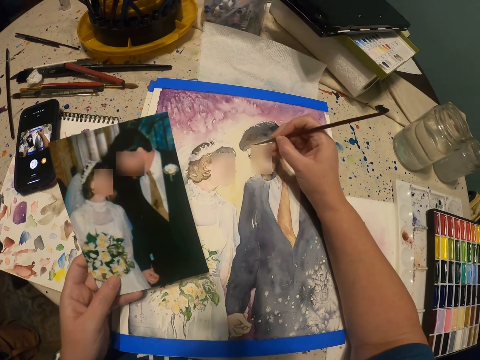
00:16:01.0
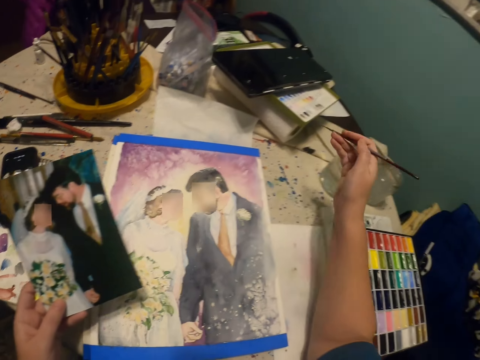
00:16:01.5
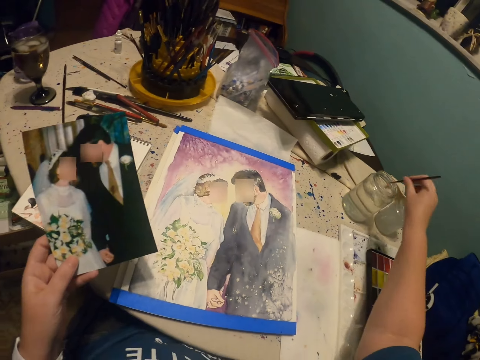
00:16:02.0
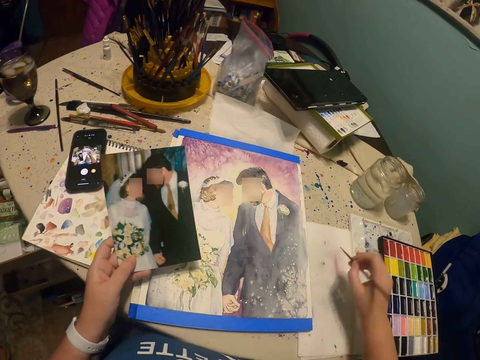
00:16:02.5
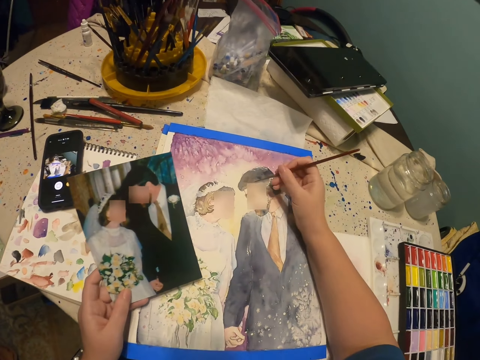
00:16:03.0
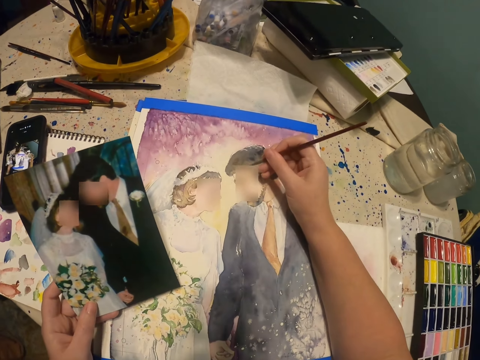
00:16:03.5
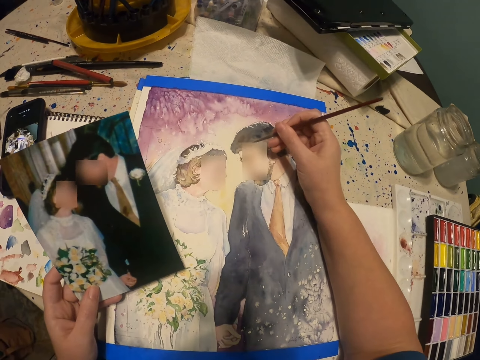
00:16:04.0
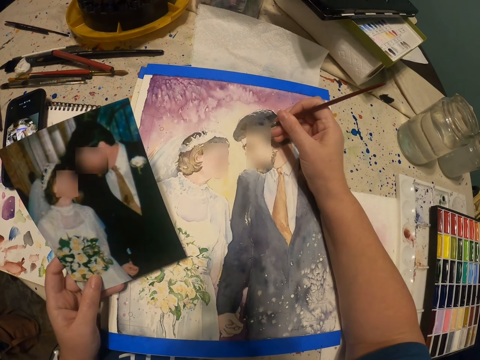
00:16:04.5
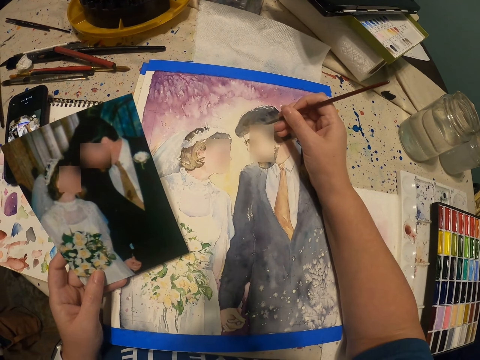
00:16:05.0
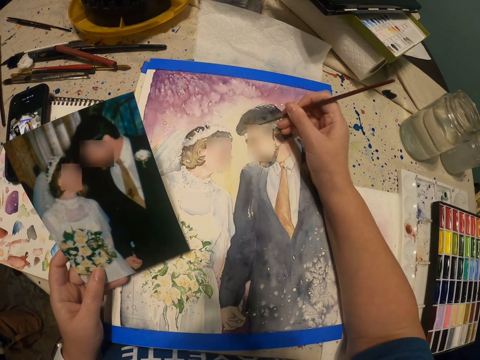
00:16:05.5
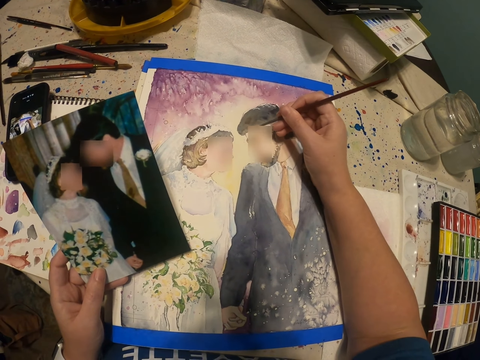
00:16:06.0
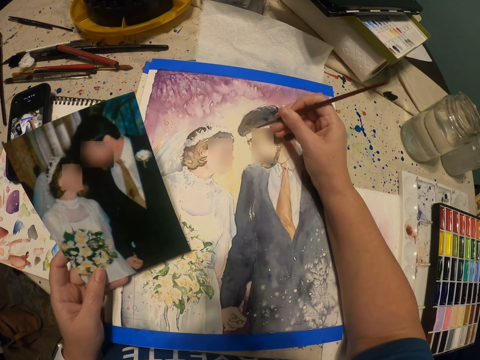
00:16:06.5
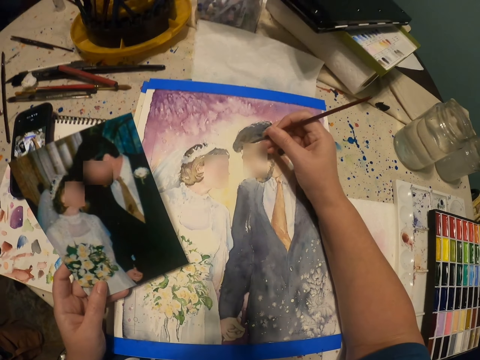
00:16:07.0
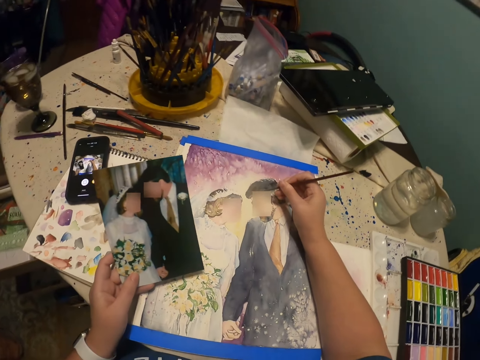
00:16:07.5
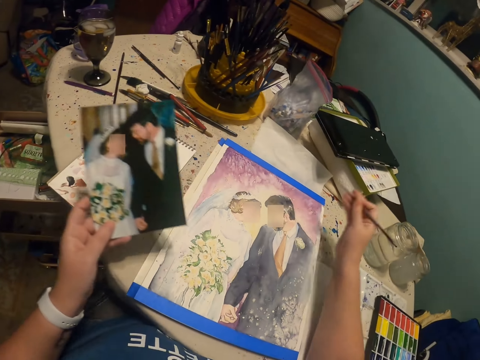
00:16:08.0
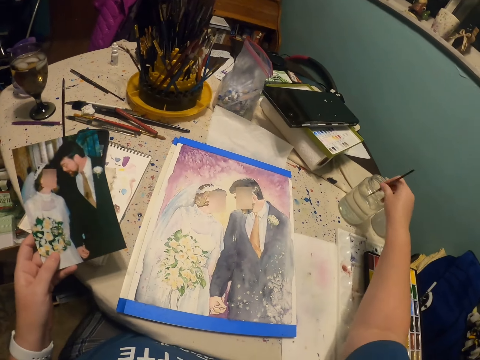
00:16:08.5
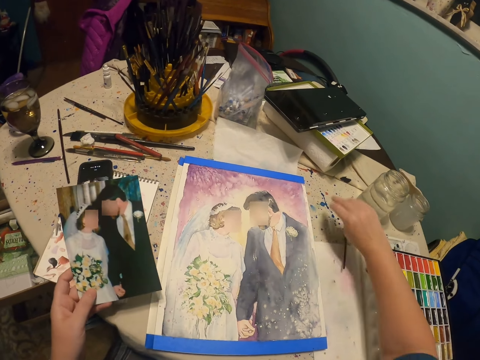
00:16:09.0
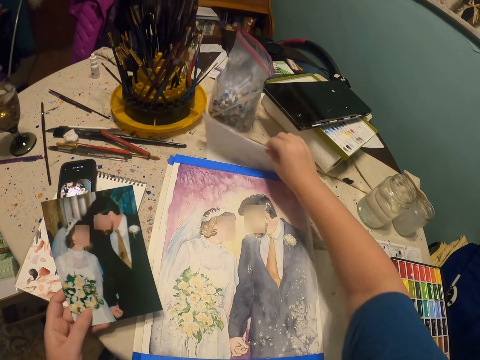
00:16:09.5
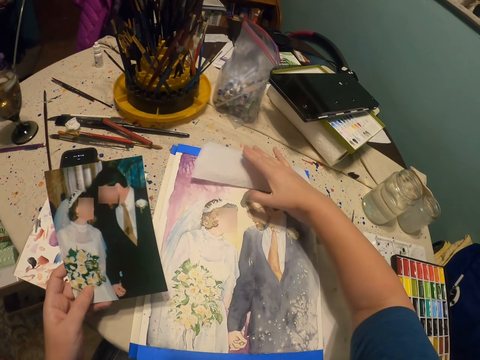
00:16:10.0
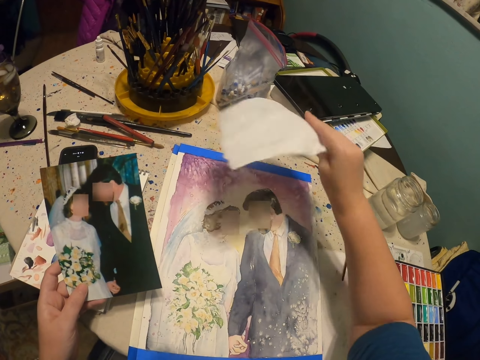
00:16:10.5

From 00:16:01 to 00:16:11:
The camera wearer dips the drawing pen in the can on the table. They draw a picture on the piece of paper with the drawing pen. They dip the drawing pen in the can on the table. They put the drawing pen on the table. They pick up a paper on the table.

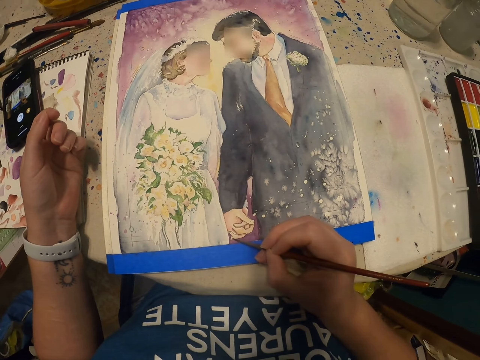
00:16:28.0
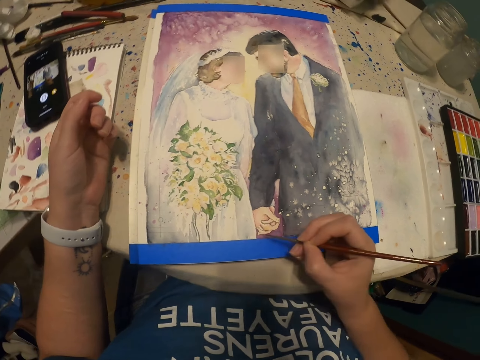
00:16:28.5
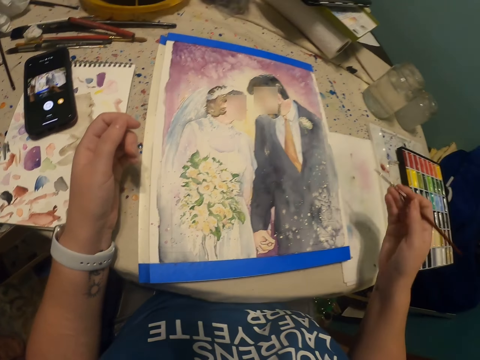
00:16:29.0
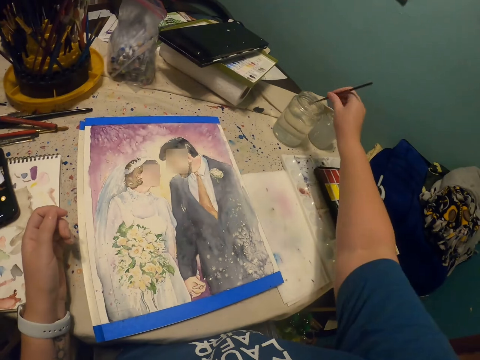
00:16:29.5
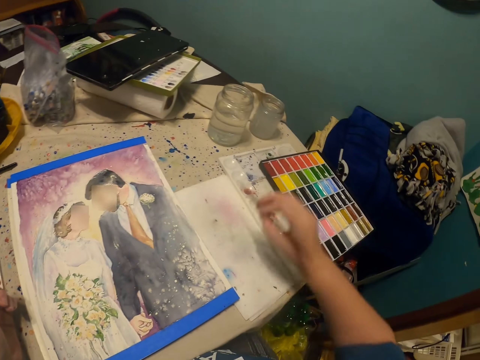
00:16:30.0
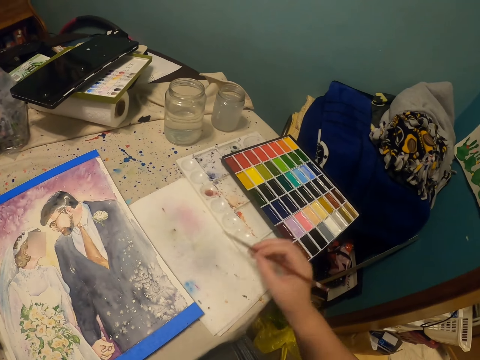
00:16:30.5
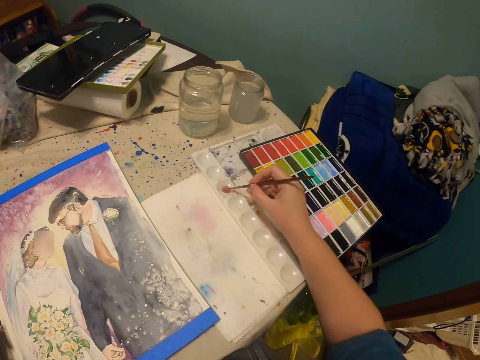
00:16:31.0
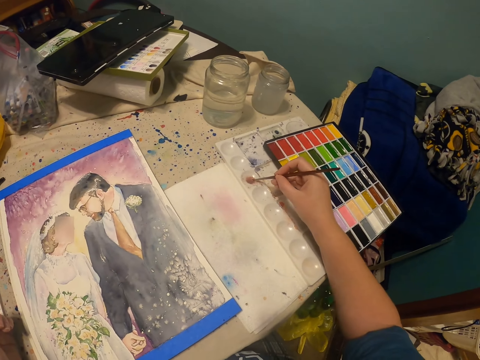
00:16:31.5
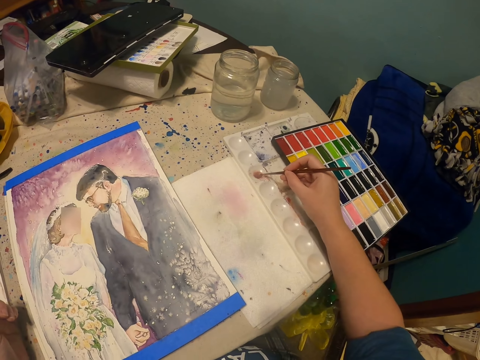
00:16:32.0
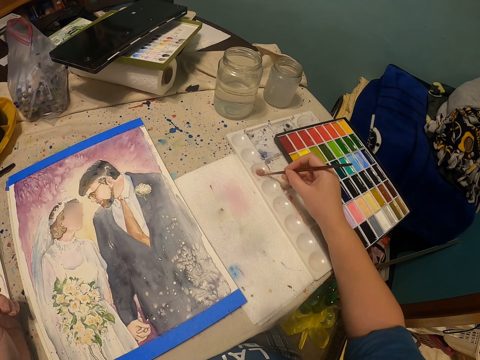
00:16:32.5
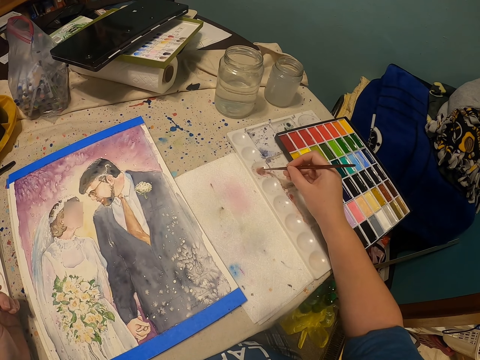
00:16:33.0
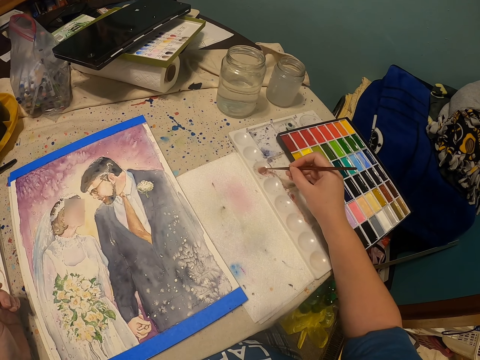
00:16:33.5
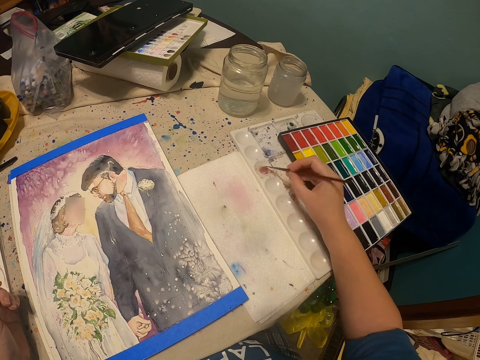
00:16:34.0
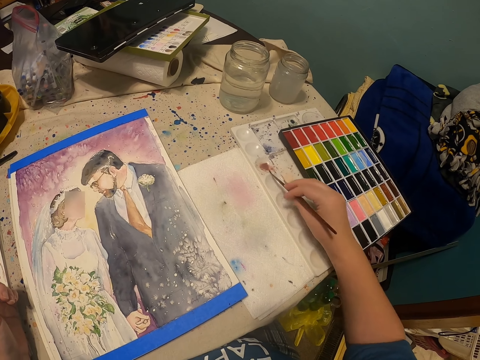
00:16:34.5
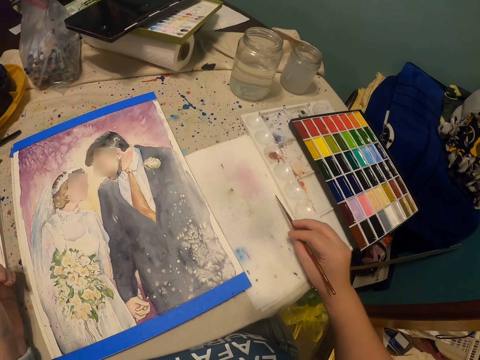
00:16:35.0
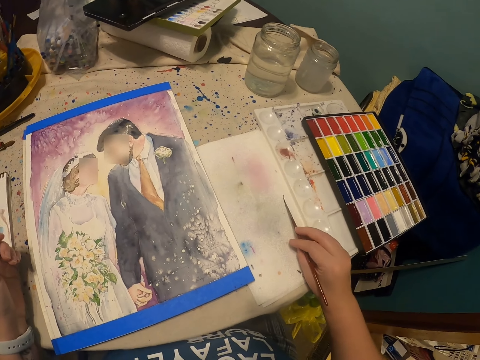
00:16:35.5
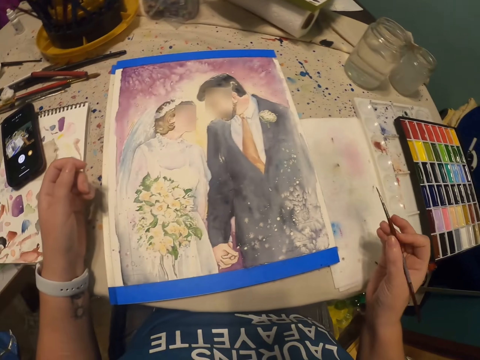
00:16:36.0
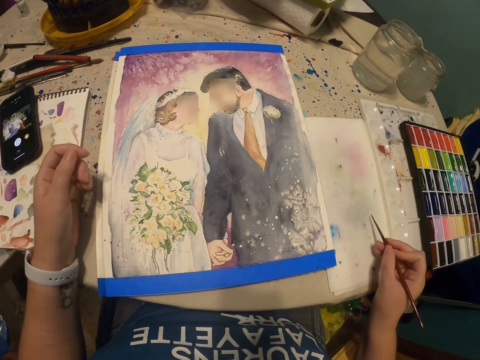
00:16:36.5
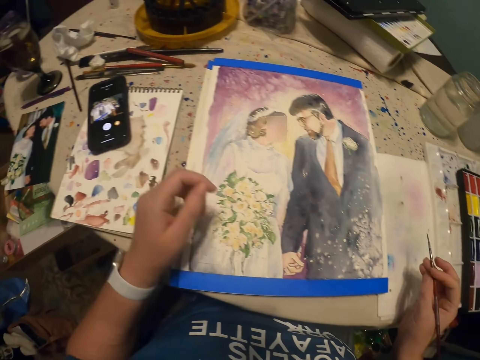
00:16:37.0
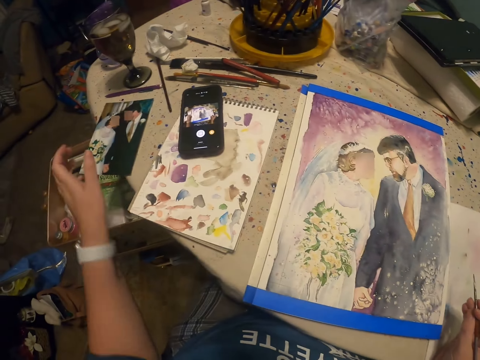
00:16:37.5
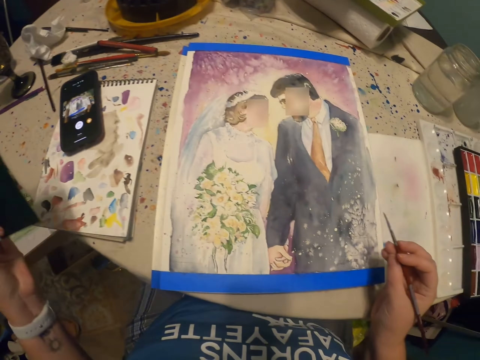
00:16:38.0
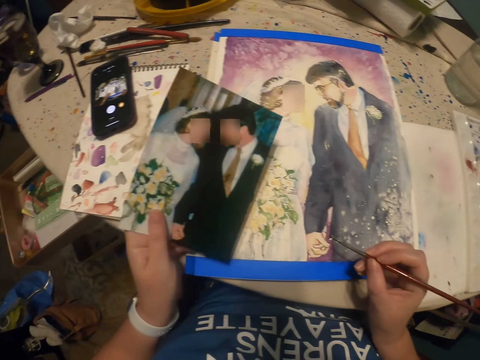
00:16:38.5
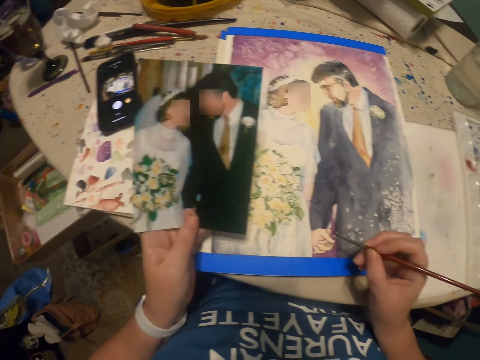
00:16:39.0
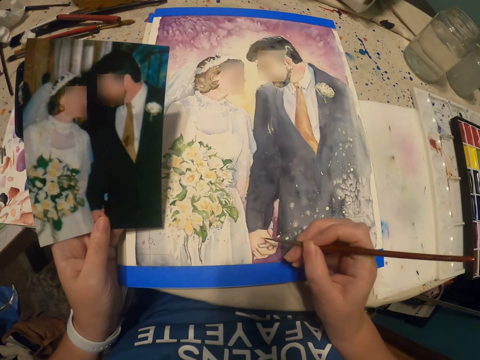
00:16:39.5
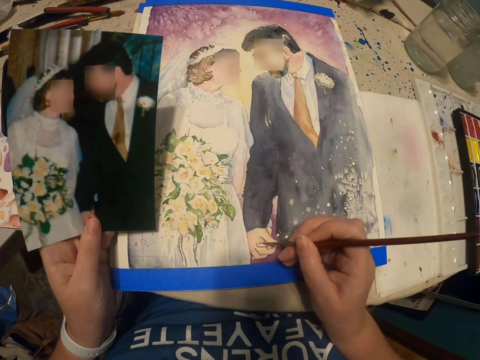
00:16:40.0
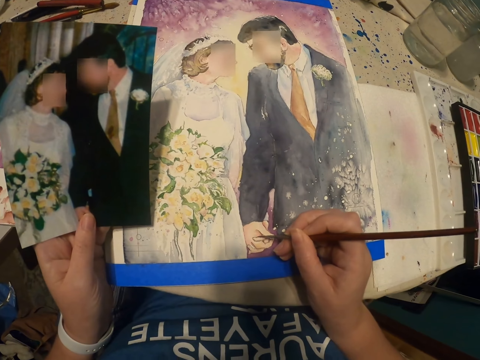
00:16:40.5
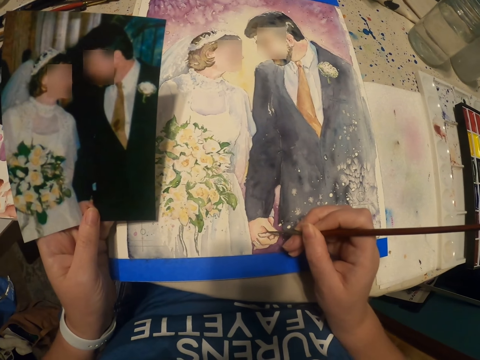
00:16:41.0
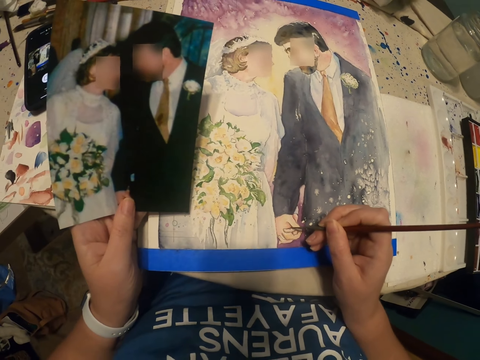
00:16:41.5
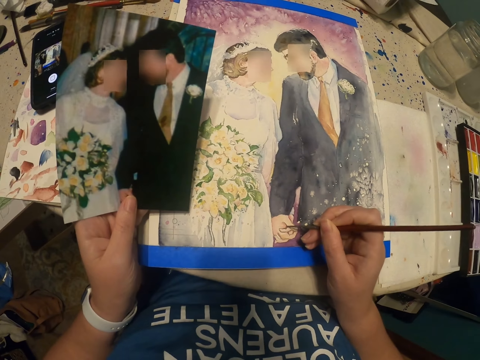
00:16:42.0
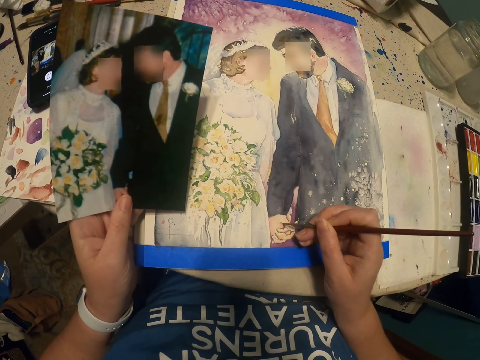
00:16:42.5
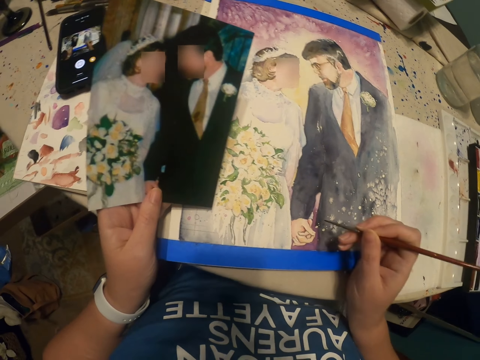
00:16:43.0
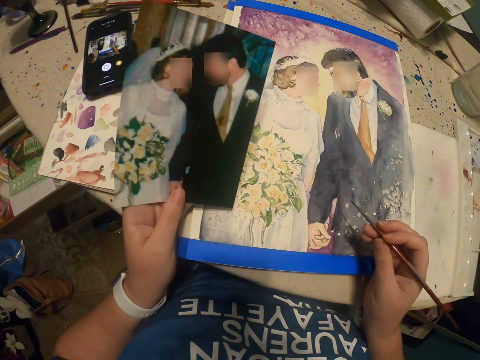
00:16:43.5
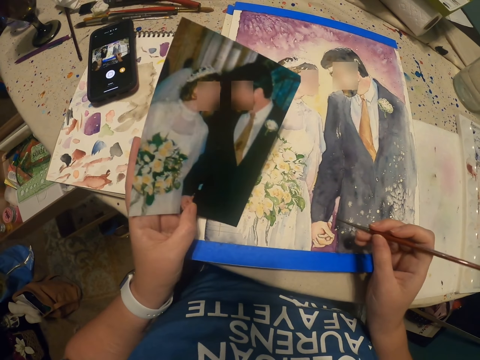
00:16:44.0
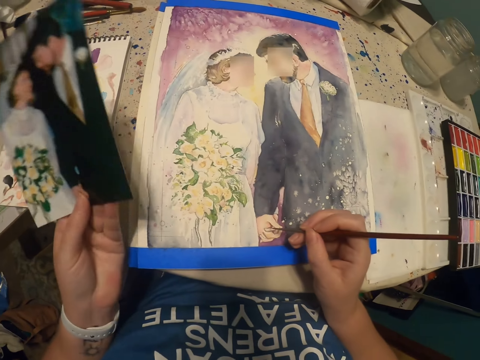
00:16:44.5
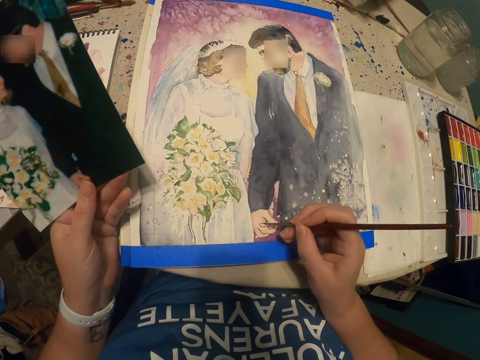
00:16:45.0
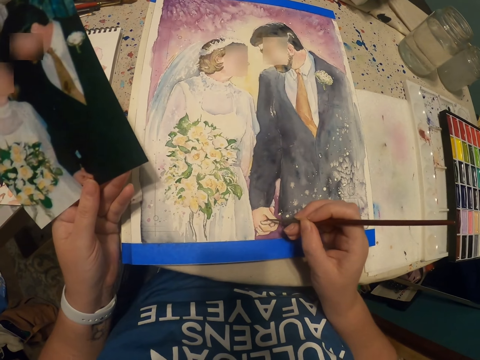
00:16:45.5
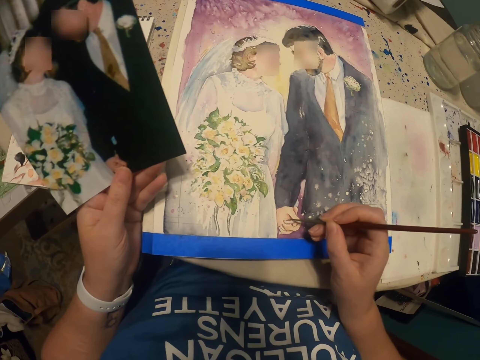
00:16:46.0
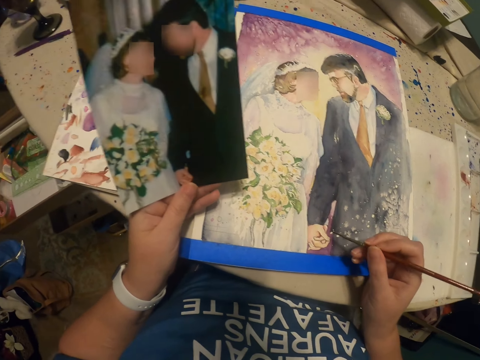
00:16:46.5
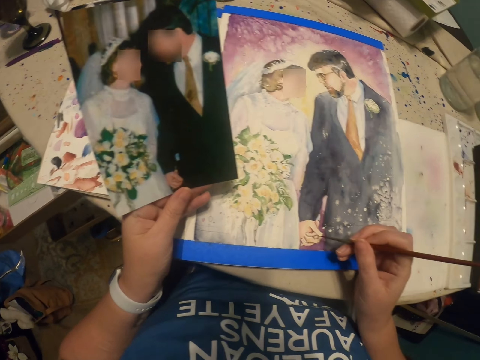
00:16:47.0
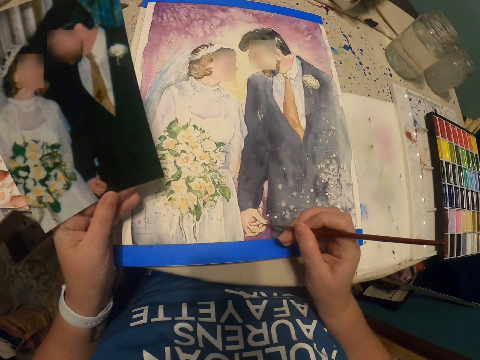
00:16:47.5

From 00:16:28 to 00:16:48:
The camera wearer dips the drawing pen or paintbrush in the can on the table. They wipe the paintbrush. They dip the paintbrush in paint. They wipe the excess paint. They pick up a picture on the table. They draw a picture on the piece of paper with the drawing pen.
